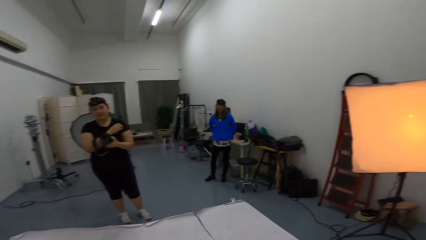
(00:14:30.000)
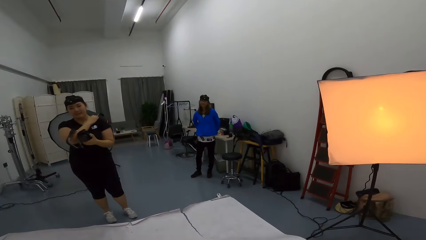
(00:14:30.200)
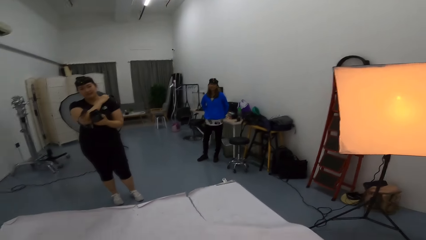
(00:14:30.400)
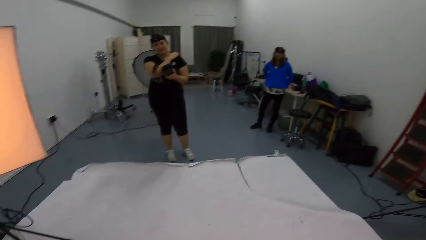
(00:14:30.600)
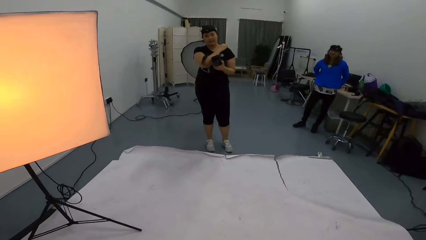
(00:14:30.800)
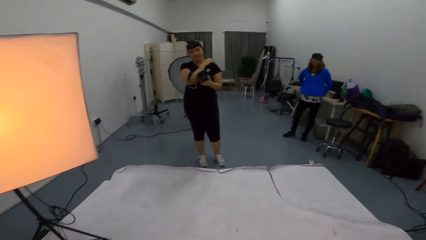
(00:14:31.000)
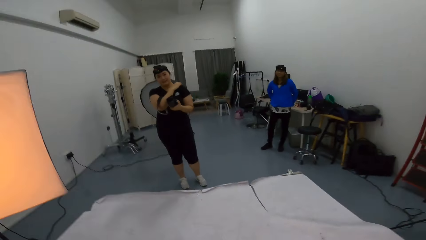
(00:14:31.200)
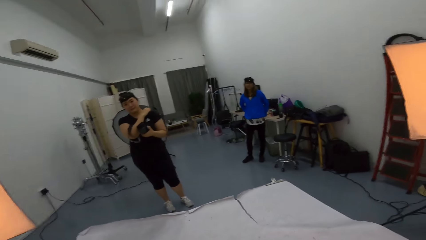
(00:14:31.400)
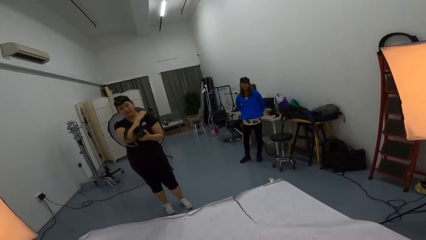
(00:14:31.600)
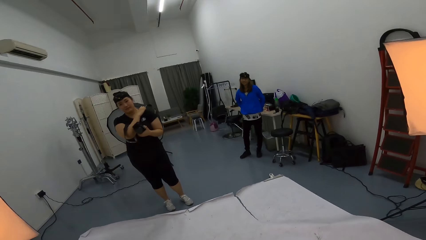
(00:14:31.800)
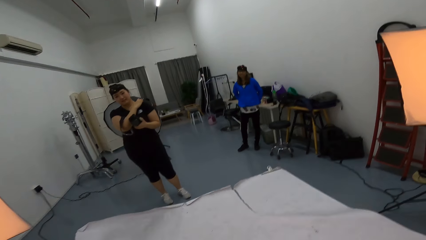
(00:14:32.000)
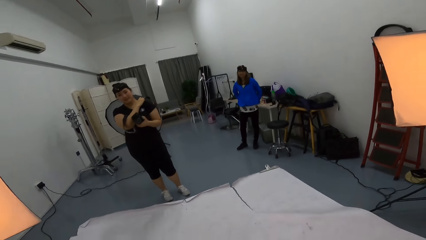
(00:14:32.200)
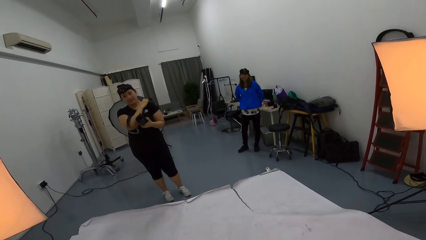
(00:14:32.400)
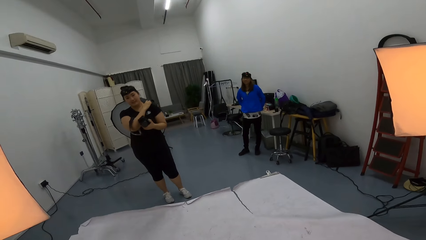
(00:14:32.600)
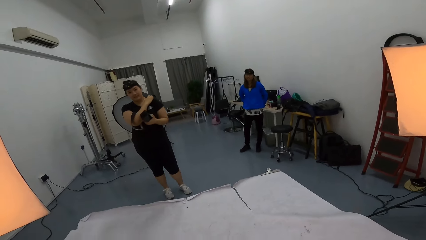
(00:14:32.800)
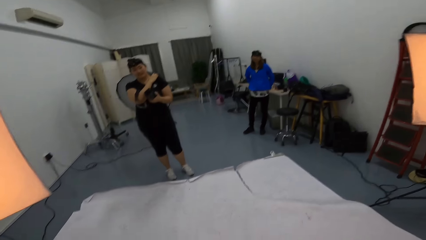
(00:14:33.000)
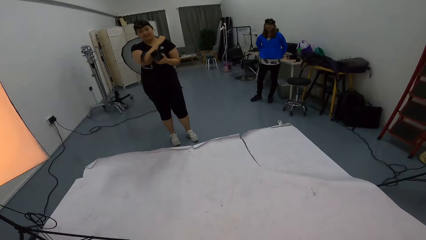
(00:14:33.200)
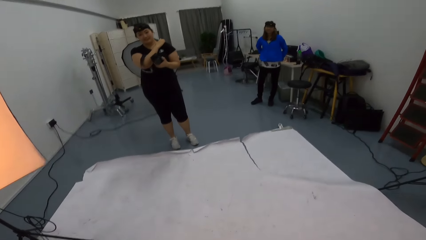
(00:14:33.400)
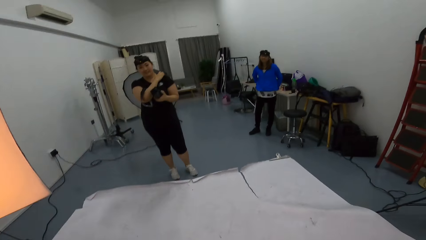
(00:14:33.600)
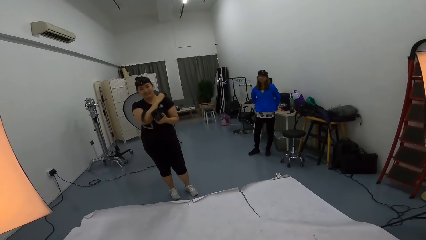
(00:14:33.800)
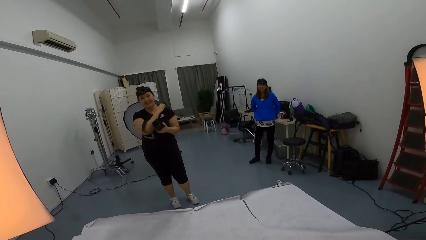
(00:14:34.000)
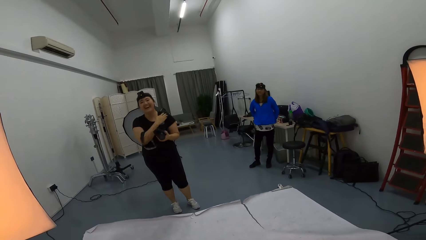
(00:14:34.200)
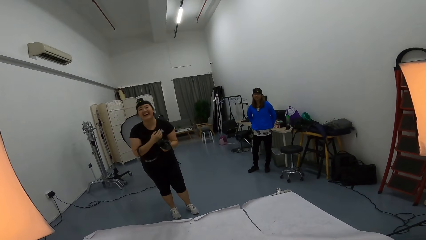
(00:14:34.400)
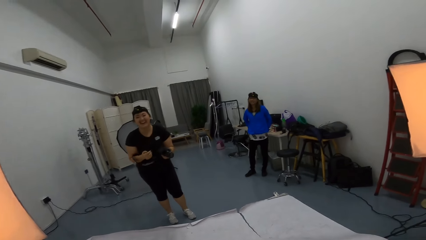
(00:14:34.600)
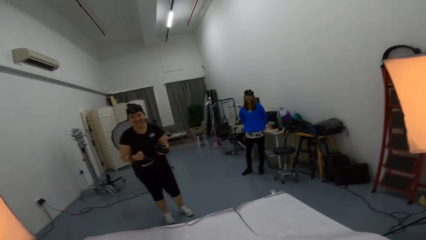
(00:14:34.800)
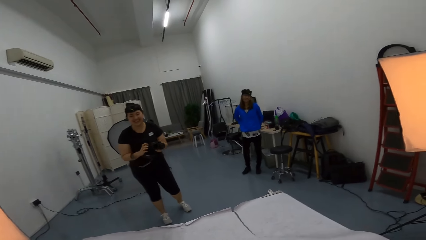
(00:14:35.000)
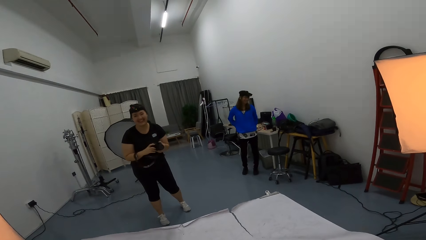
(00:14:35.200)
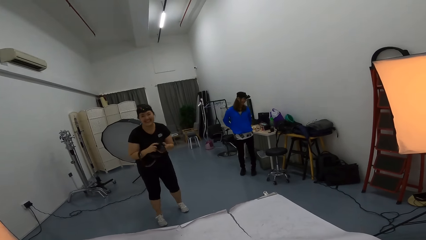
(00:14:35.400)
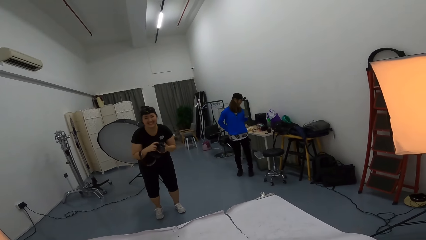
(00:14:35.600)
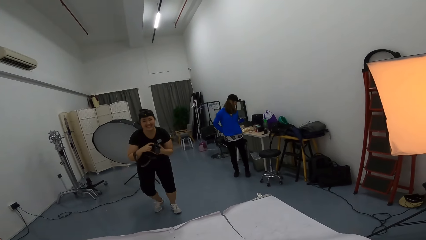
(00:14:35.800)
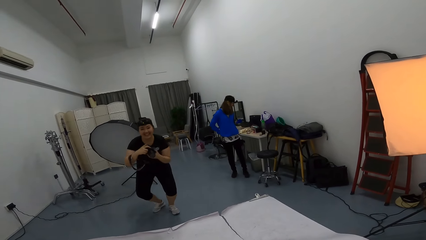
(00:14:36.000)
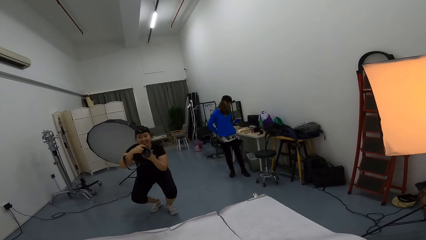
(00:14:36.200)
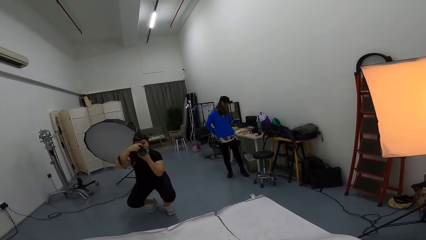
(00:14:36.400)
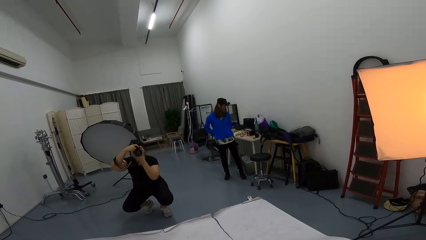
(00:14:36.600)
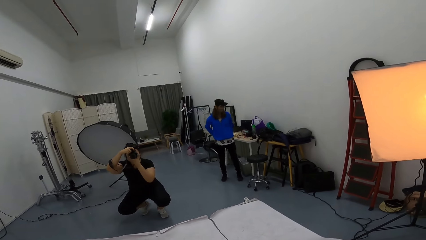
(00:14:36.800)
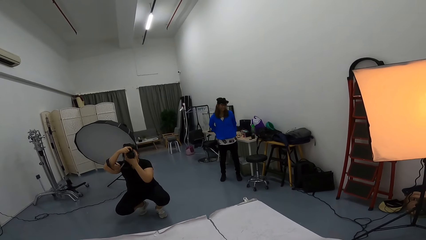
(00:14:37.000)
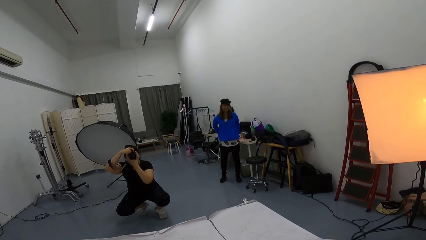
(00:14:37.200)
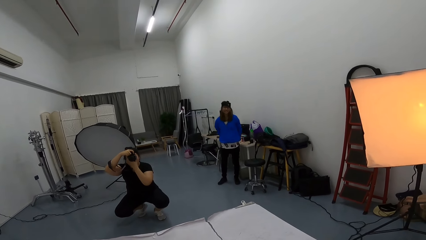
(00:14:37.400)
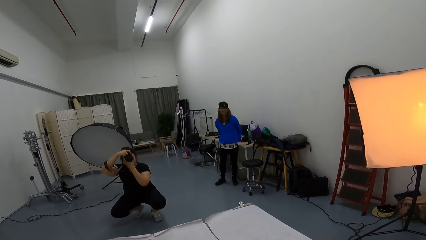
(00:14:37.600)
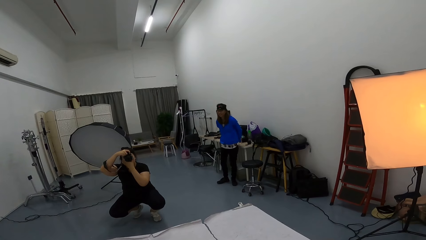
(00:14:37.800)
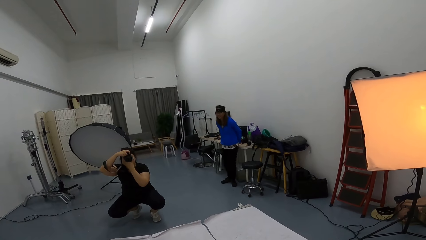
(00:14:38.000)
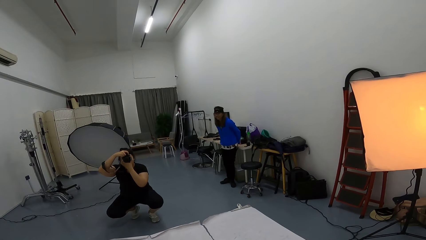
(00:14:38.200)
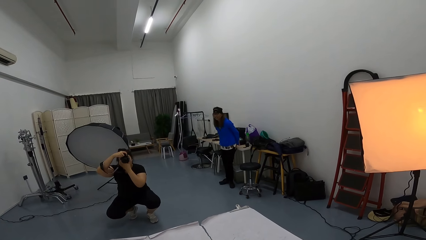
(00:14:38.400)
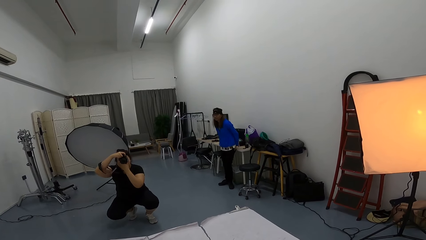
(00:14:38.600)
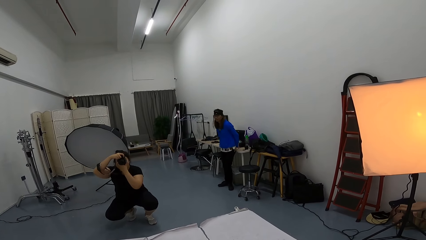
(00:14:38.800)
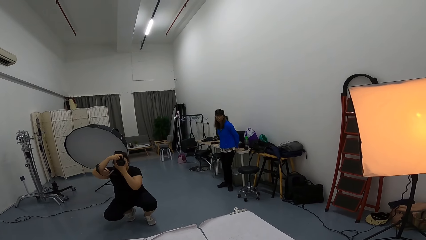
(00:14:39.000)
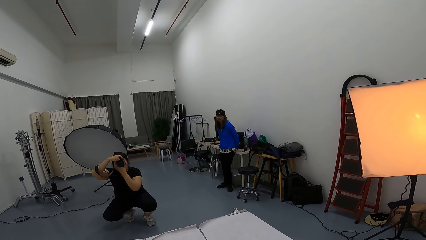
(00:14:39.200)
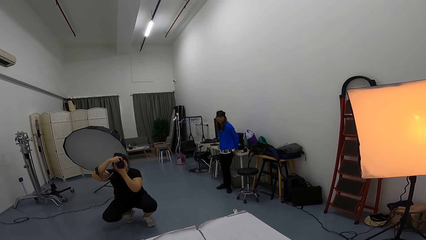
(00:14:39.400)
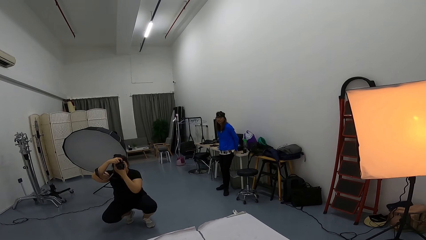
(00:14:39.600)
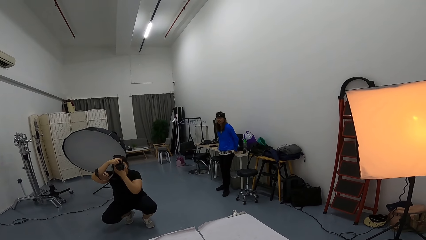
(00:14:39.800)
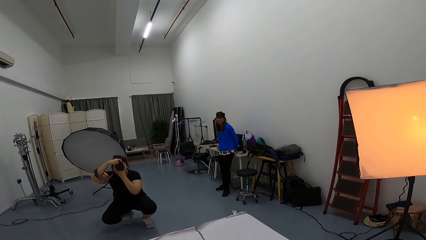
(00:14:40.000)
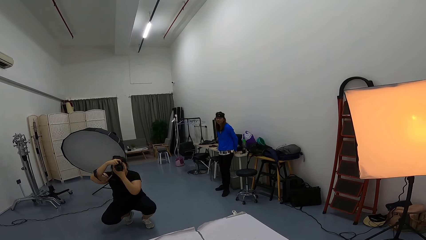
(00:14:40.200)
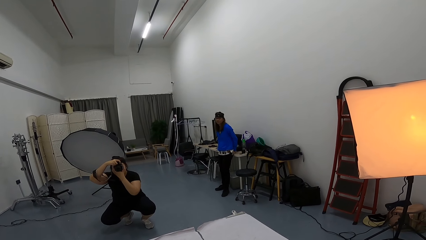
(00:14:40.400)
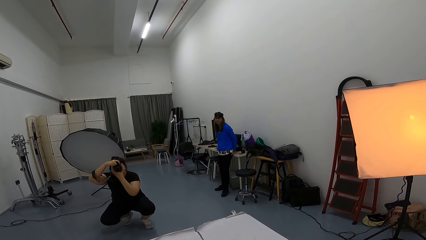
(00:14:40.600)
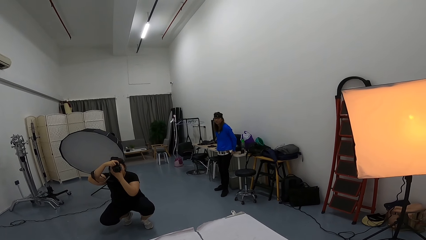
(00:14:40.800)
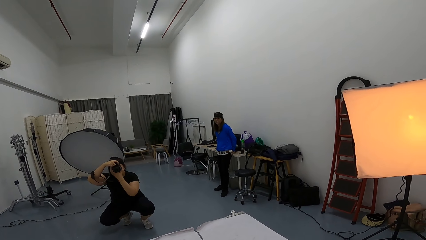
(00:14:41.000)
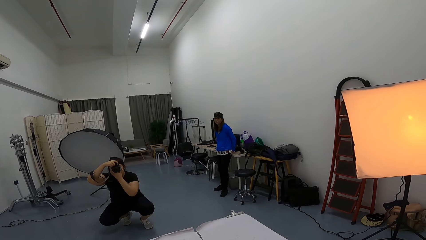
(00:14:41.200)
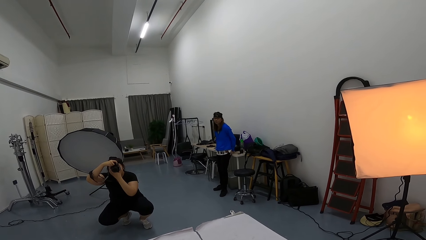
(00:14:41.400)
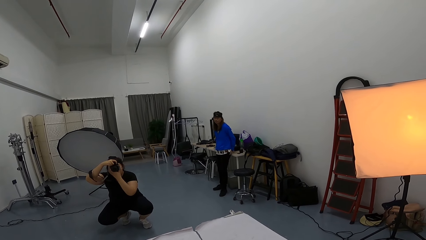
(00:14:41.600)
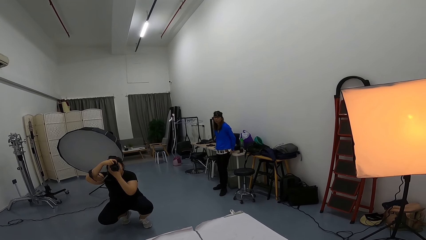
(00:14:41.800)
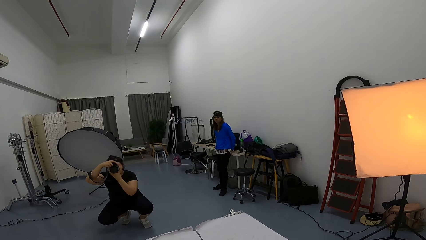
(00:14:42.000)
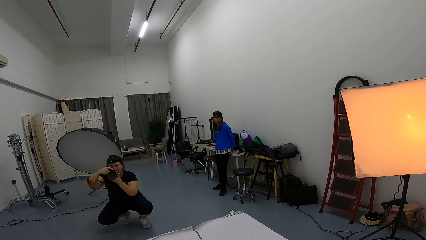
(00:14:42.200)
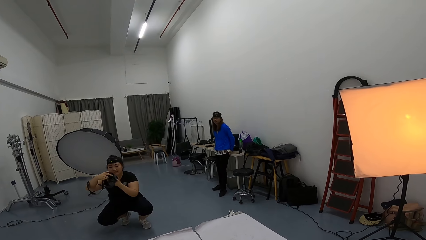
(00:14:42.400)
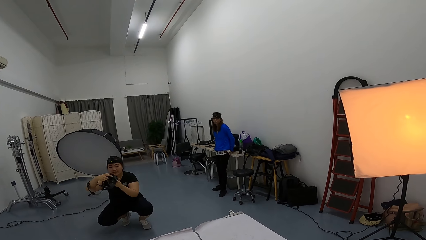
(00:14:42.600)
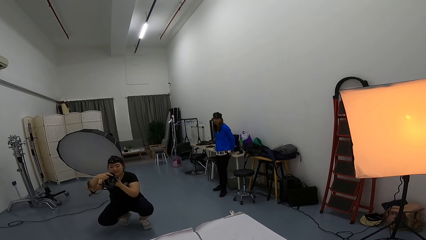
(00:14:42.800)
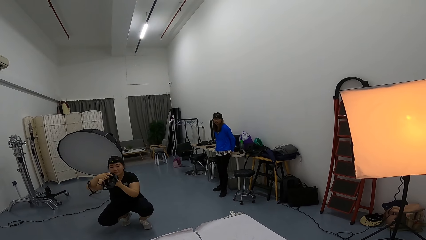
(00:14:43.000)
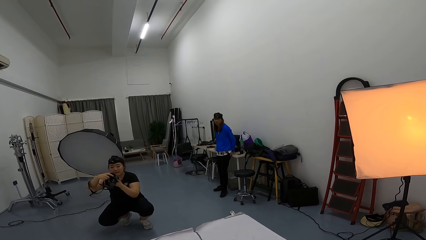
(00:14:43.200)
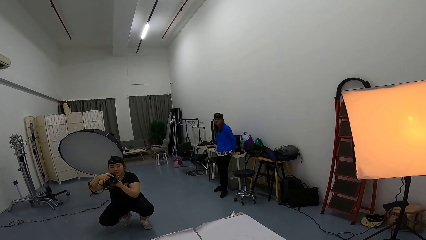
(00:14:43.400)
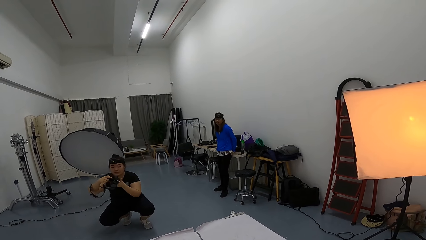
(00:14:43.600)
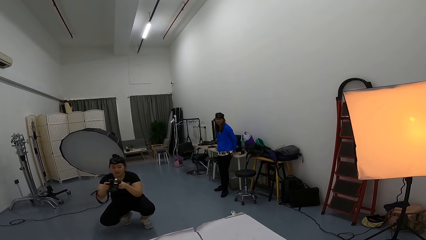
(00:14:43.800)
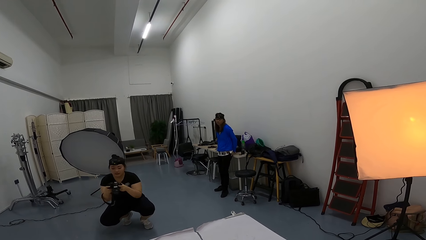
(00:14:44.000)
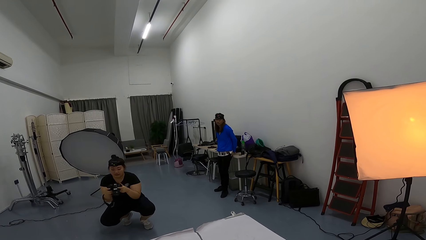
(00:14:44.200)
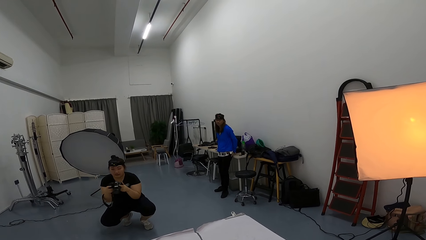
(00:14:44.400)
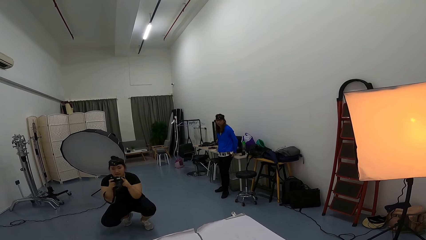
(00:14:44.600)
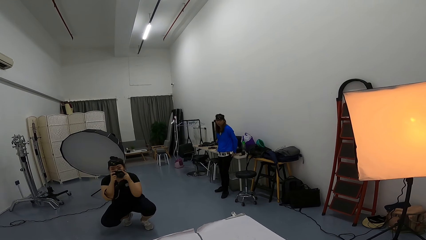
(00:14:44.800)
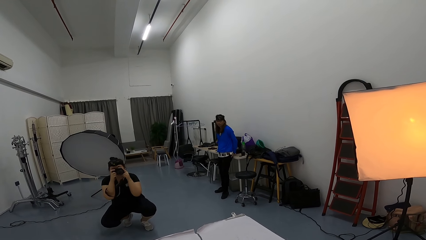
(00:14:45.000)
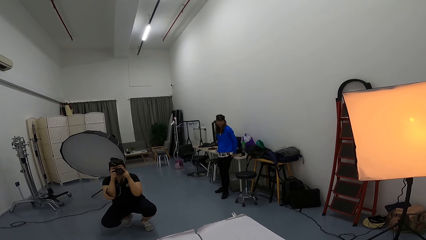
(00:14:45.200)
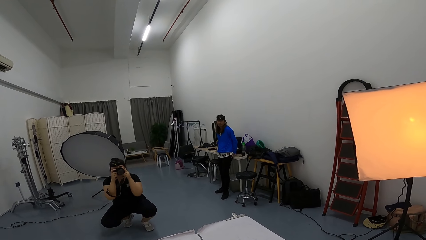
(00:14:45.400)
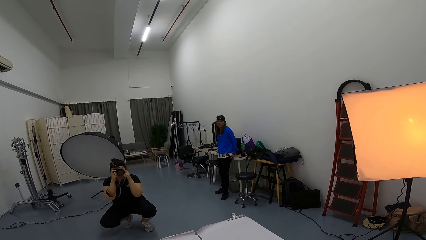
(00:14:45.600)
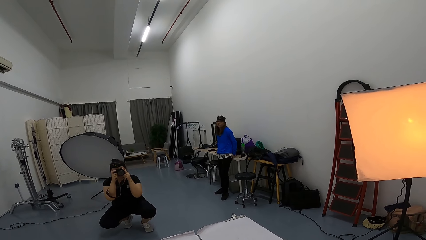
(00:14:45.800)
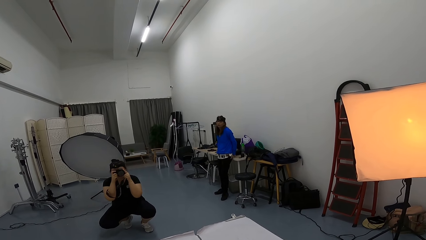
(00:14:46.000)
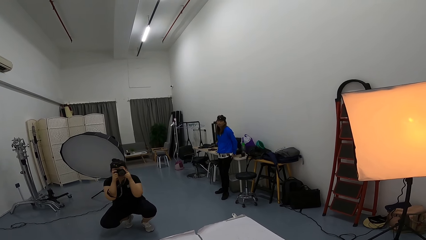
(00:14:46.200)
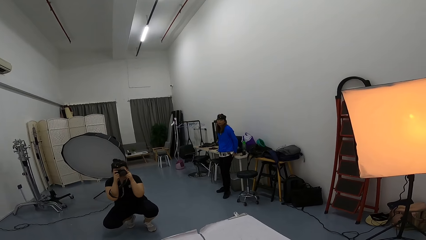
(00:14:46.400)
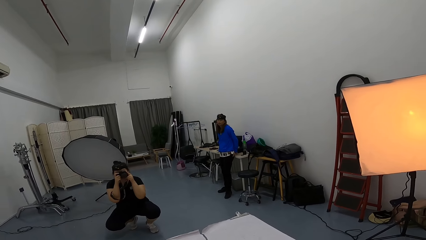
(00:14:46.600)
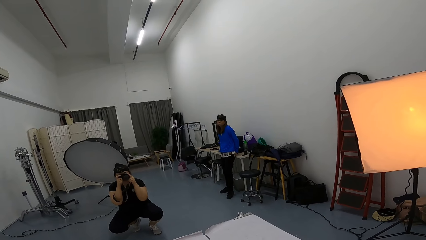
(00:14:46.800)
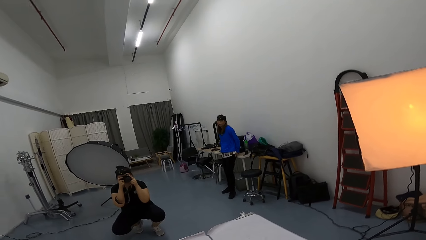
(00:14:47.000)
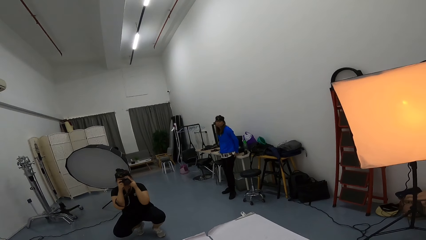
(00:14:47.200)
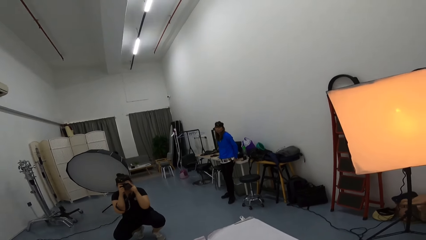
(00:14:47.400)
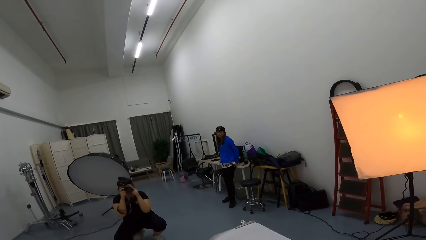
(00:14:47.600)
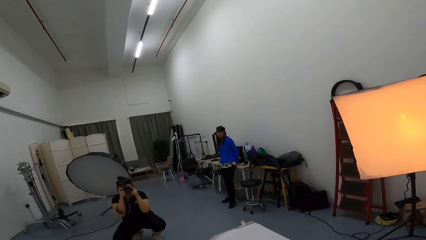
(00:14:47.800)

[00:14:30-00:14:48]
A woman kneels a bit in the studio room. The woman touches her left shoulder in the studio room. The woman laughs in the studio room. The woman squats in the studio room. The woman takes a picture of the camera wearer in the studio room. Another woman leans on the table in the studio room. The first woman looks at her camera in the studio room. The first woman takes pictures in the studio room.
